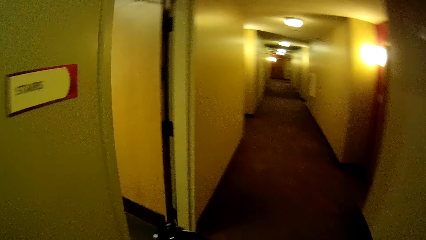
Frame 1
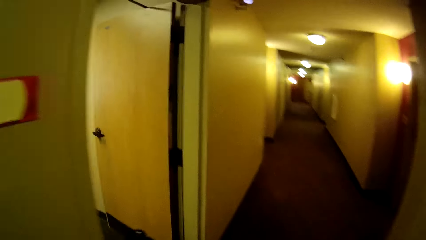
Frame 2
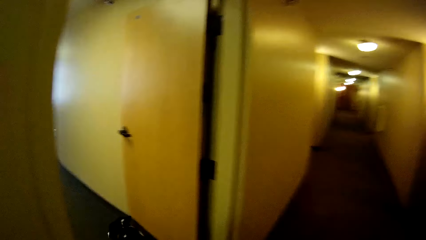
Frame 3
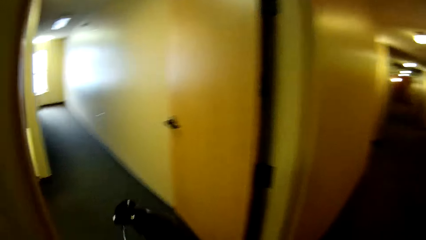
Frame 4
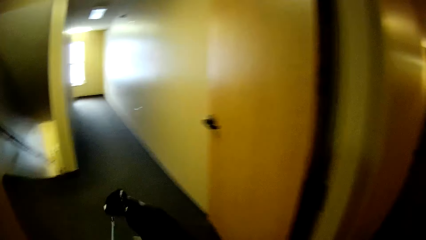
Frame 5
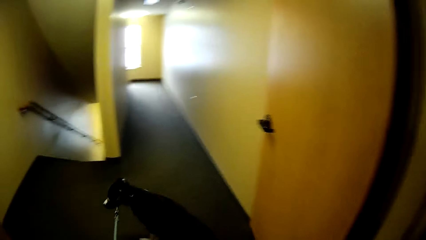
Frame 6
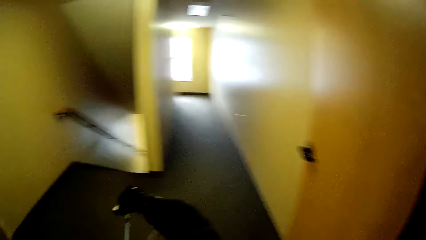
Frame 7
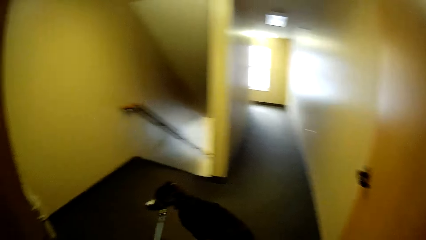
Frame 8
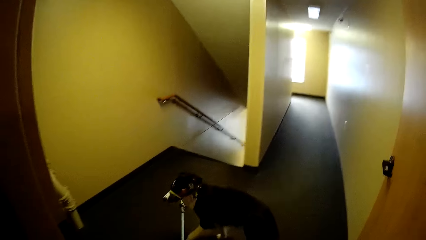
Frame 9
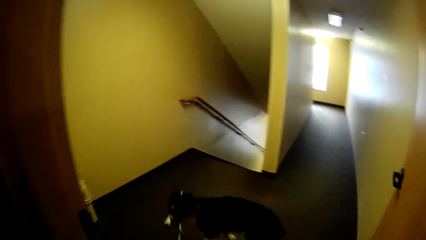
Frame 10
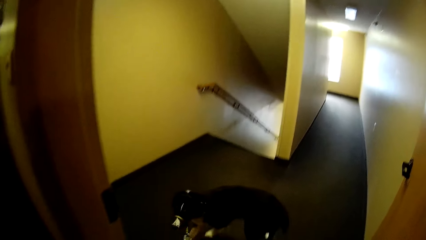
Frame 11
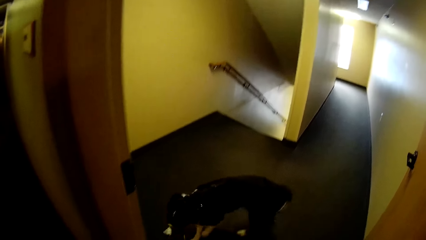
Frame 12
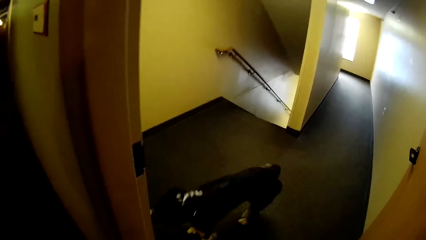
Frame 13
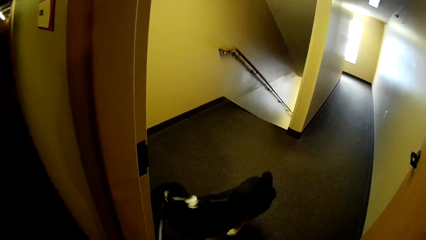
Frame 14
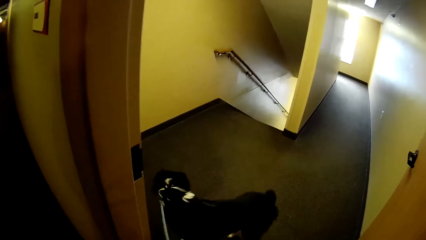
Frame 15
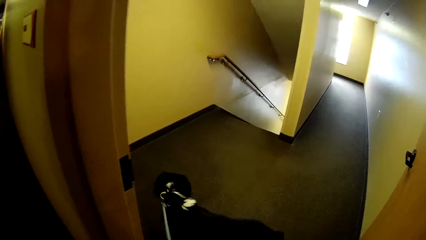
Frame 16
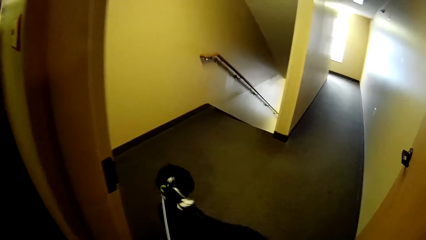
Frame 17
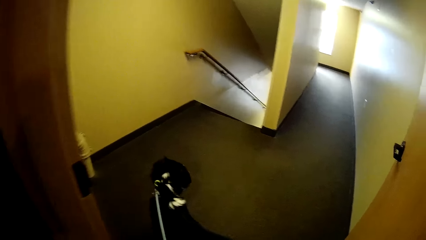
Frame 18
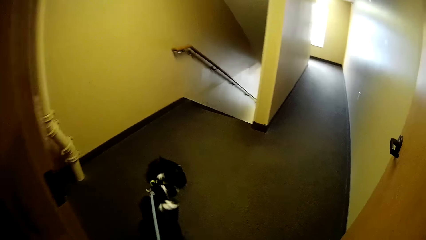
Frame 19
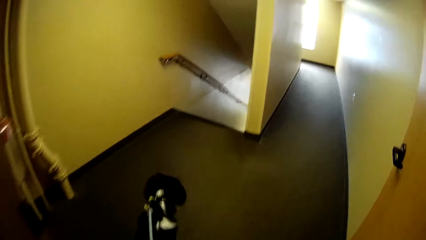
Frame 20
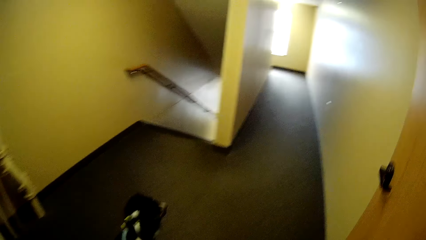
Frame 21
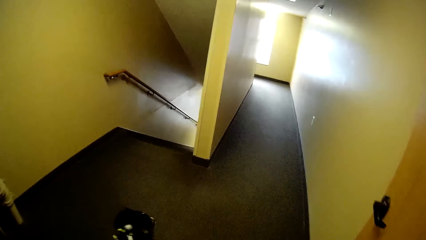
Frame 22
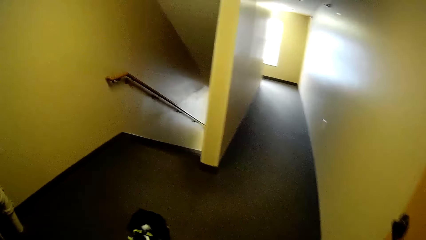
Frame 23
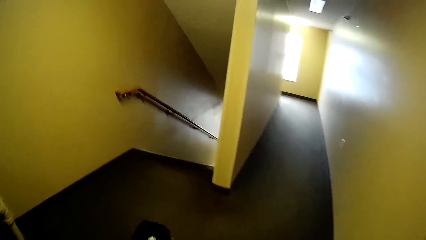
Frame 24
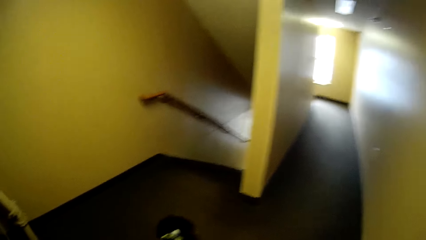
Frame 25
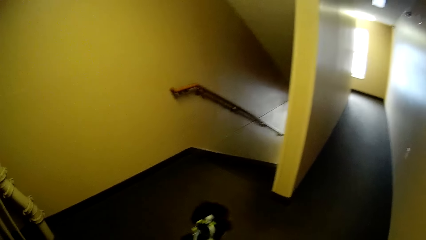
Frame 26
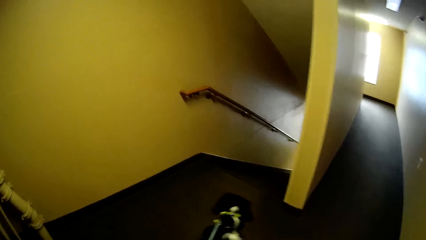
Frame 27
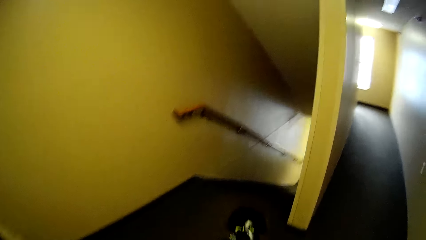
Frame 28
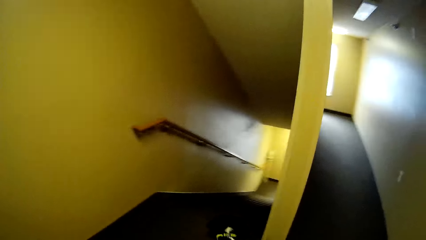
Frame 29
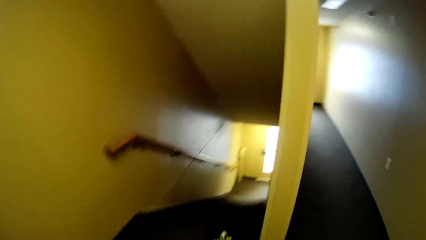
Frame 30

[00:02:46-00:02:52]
The dog walks out of the corridor through a door. The camera wearer walks out of the corridor through the door.

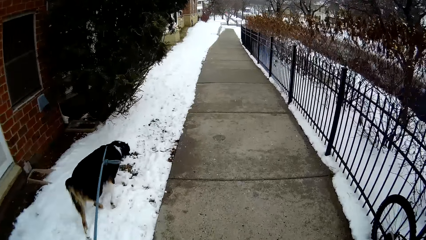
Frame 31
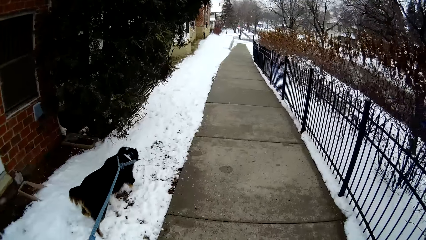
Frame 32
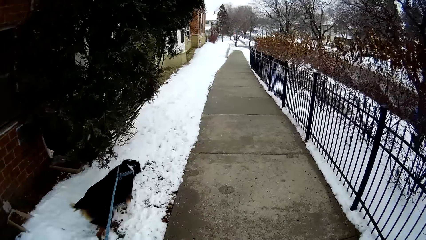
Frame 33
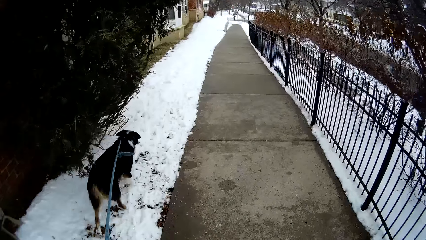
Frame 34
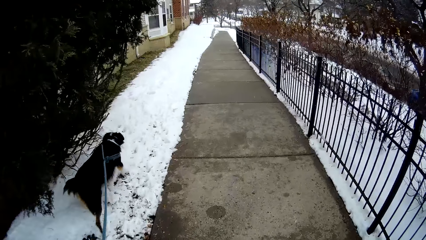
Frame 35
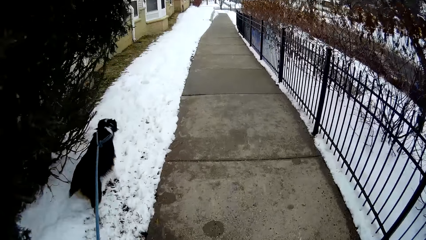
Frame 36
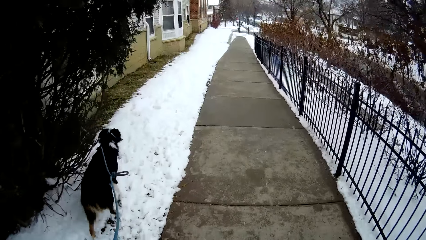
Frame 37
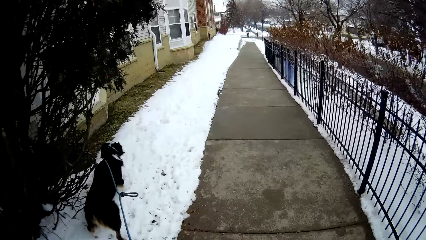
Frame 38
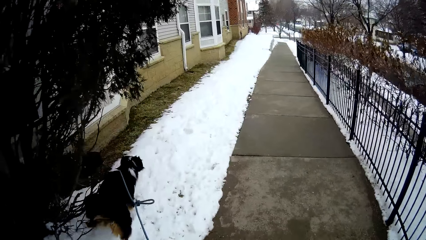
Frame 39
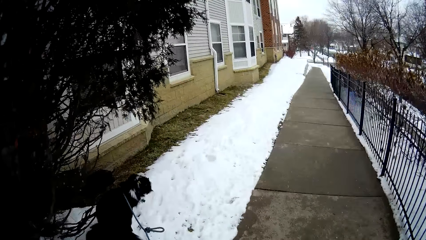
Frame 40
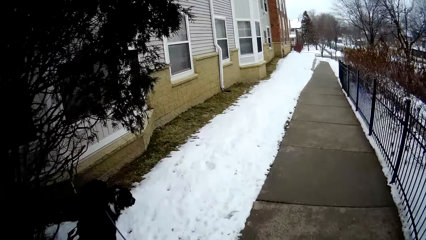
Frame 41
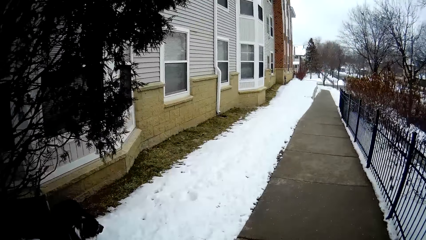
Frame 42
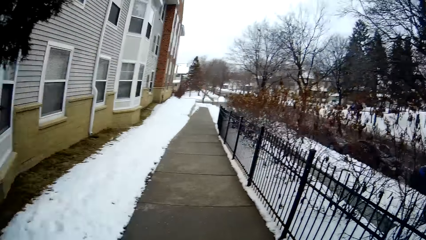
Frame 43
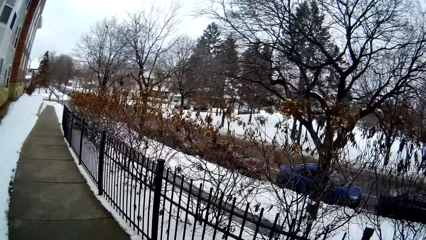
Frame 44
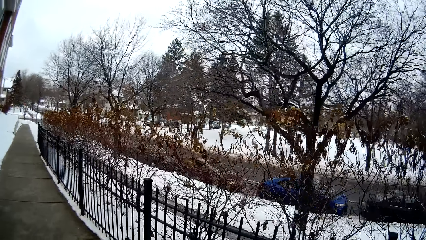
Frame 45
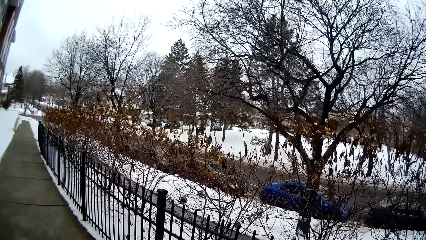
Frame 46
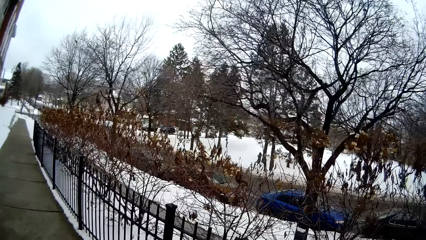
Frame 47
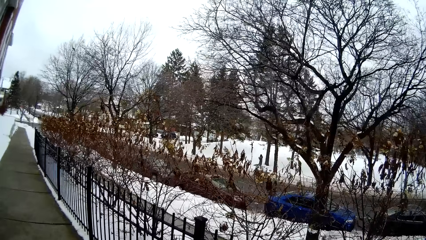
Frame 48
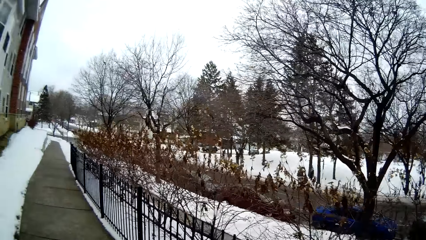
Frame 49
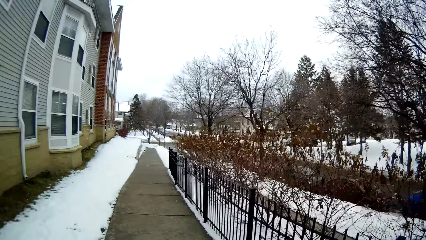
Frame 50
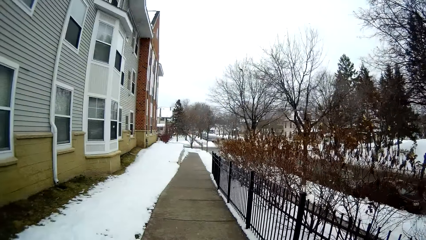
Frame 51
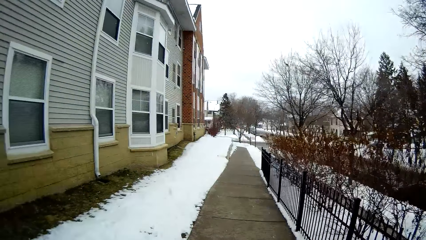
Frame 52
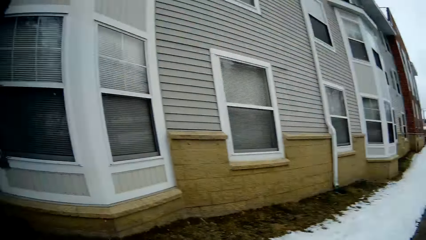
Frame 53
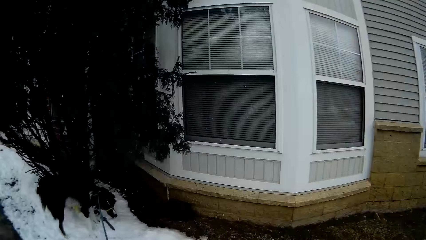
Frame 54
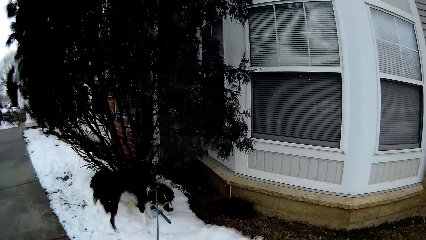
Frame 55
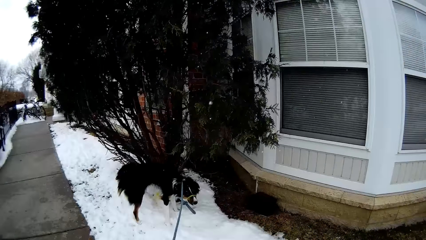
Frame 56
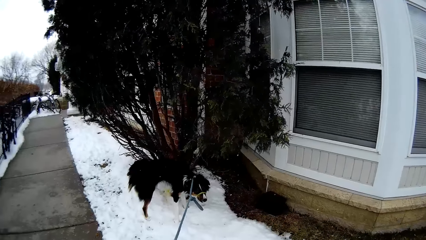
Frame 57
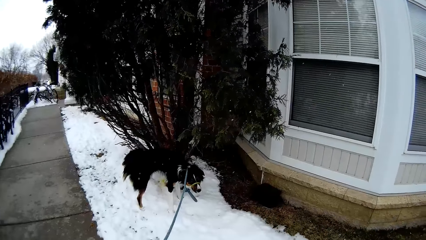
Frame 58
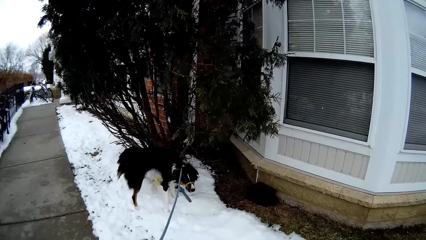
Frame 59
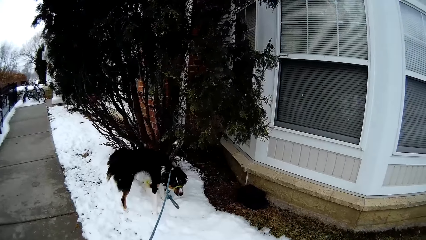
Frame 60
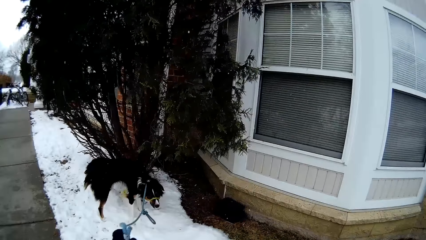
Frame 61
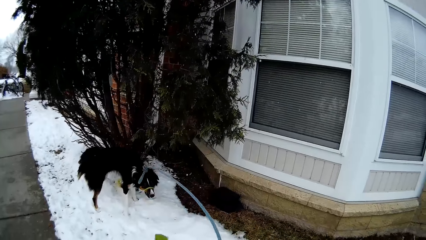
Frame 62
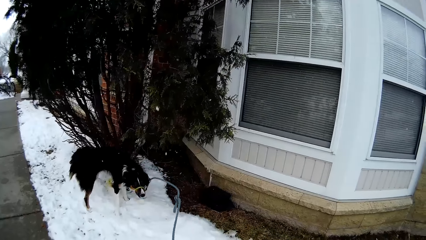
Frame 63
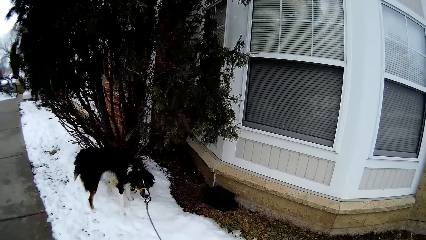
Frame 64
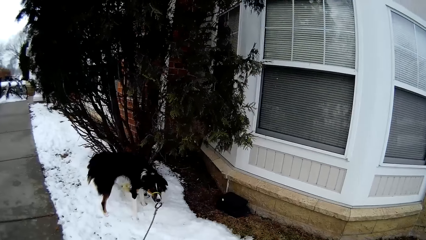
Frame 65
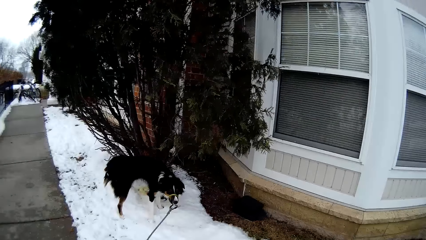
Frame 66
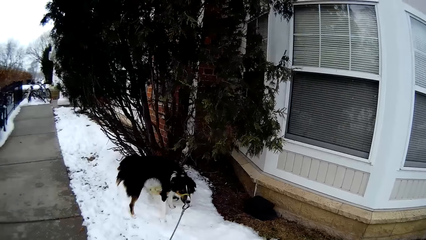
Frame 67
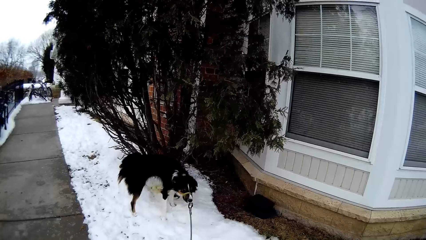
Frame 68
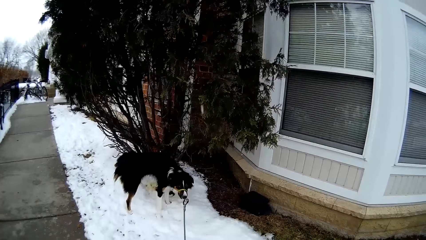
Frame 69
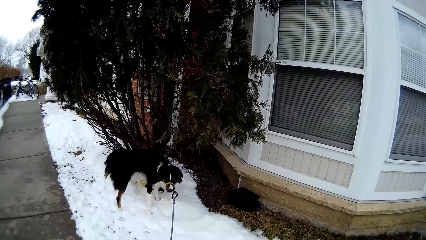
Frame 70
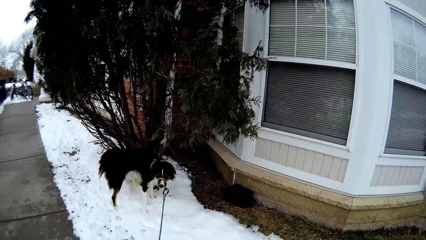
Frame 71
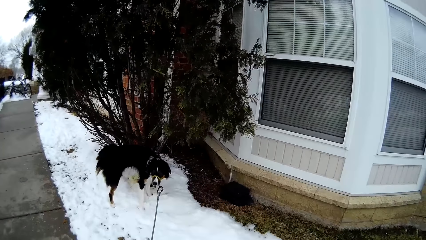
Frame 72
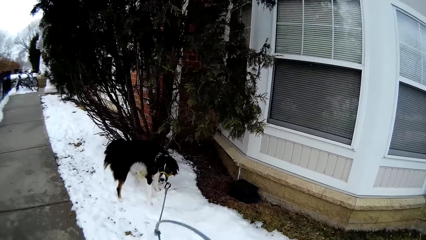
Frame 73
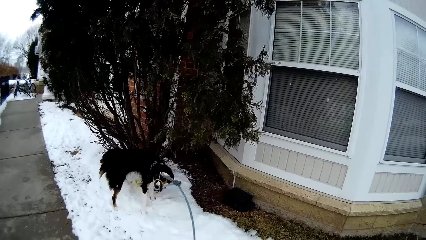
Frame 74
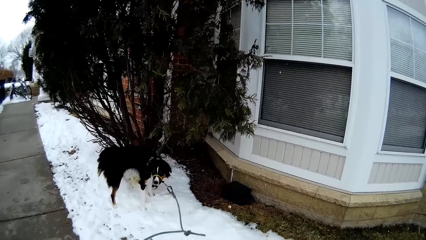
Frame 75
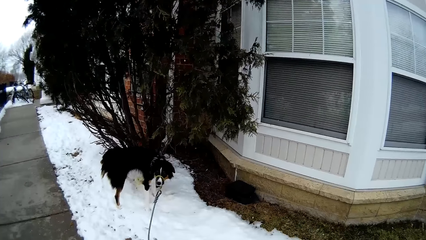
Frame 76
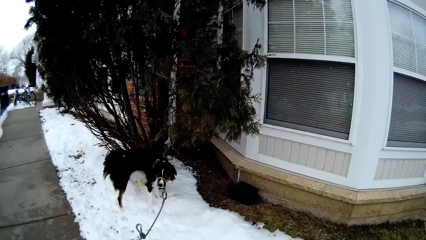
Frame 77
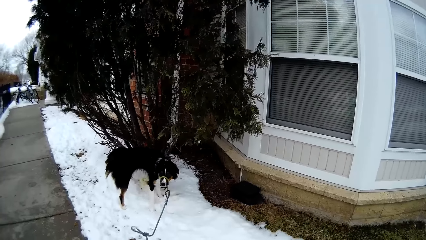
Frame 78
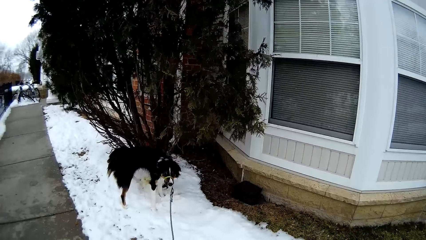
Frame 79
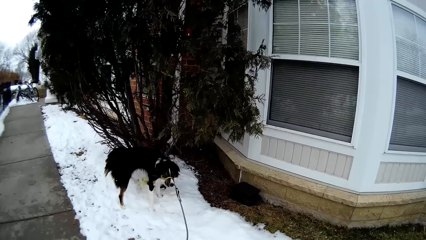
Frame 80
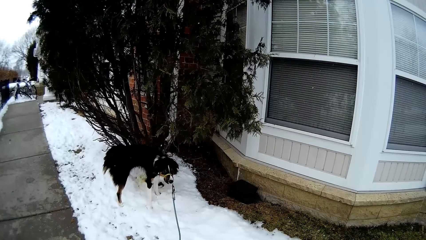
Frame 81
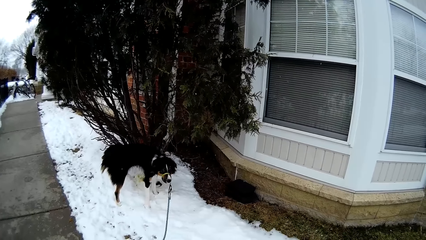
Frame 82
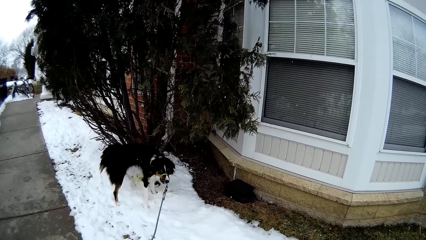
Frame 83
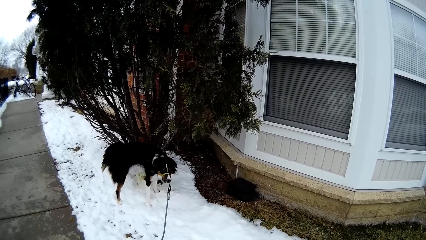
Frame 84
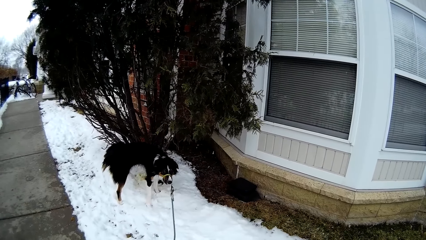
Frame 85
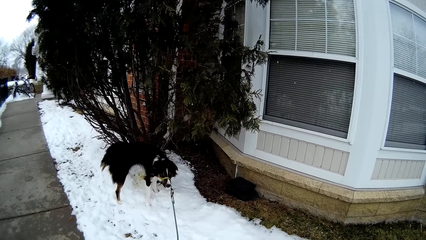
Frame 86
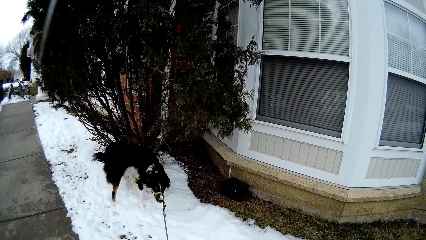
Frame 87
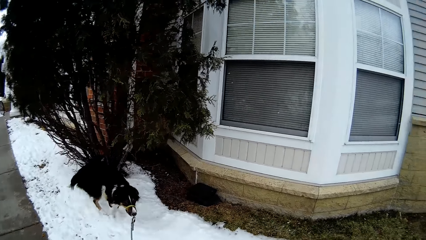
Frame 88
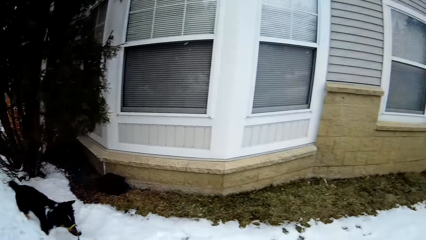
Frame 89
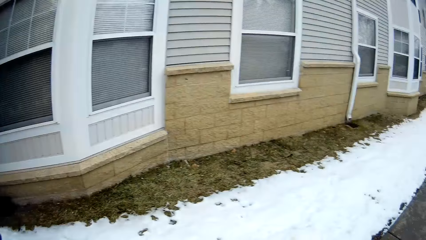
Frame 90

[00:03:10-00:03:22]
The dog sits under a tree. The camera wearer pulls the leash with her left hand. She stares at the dog.
